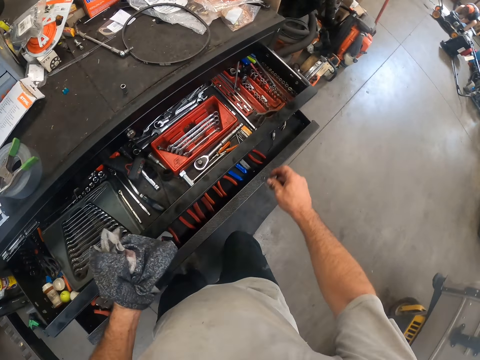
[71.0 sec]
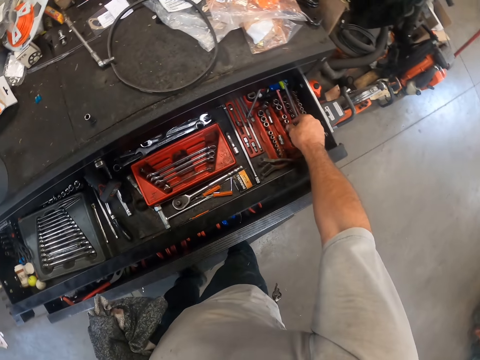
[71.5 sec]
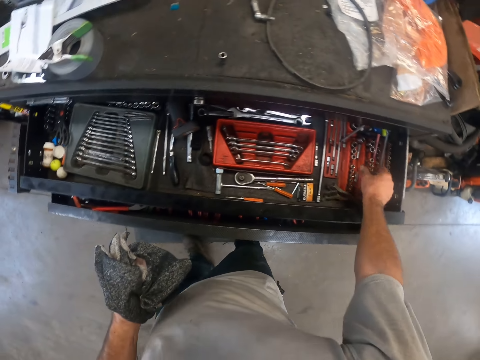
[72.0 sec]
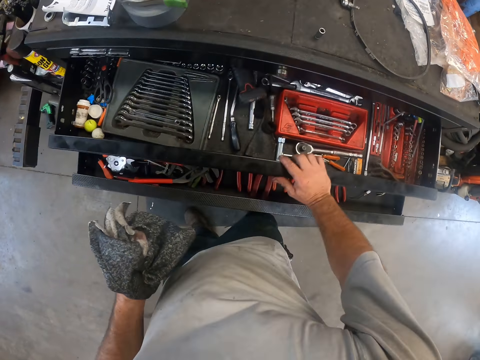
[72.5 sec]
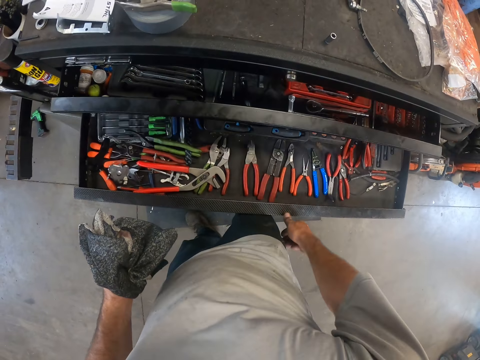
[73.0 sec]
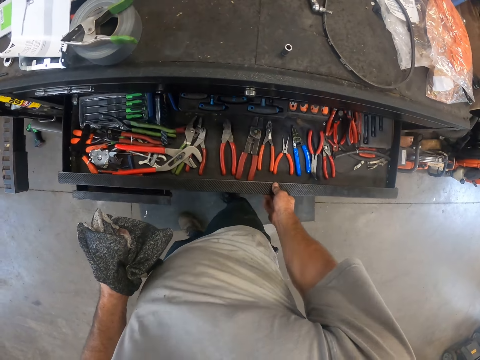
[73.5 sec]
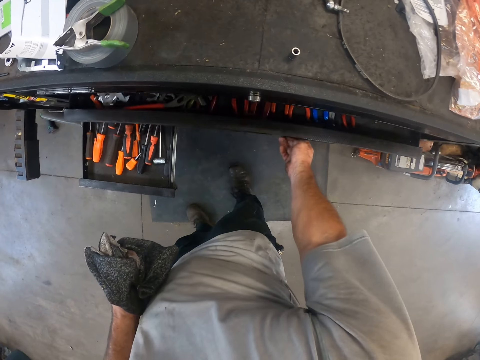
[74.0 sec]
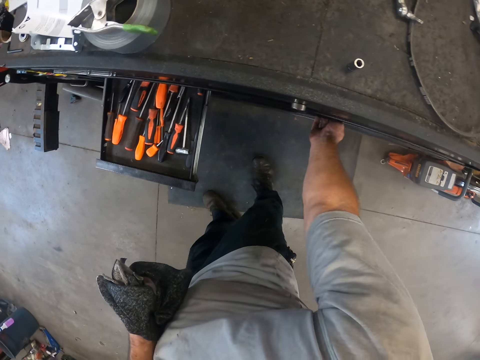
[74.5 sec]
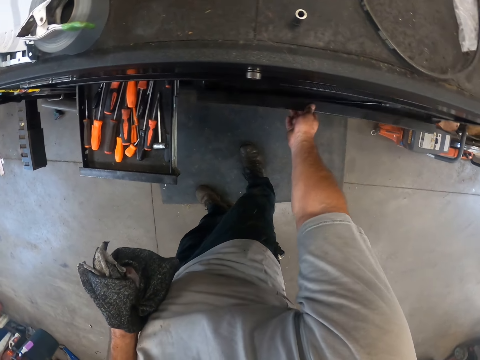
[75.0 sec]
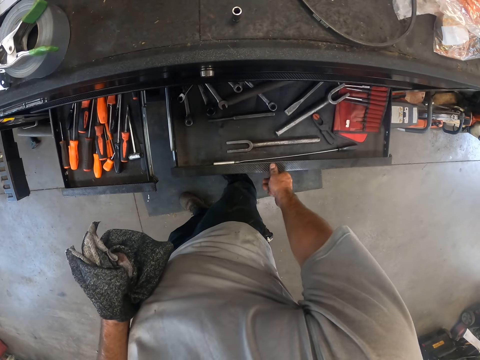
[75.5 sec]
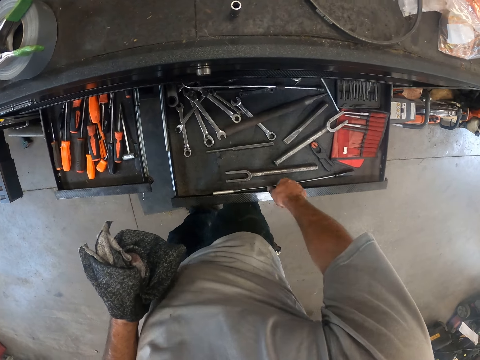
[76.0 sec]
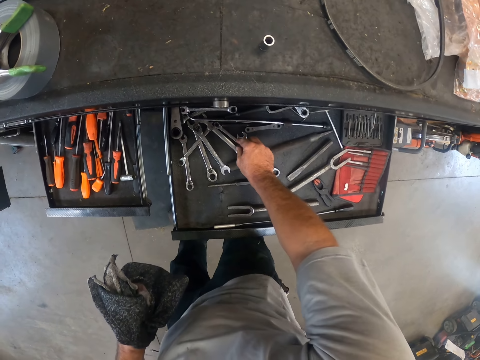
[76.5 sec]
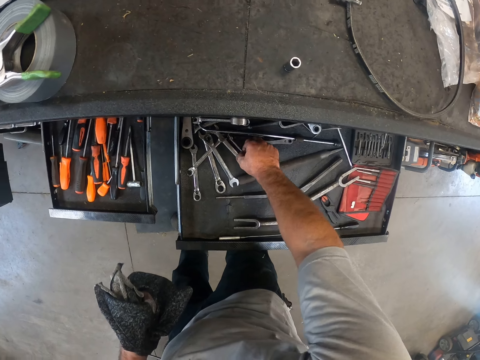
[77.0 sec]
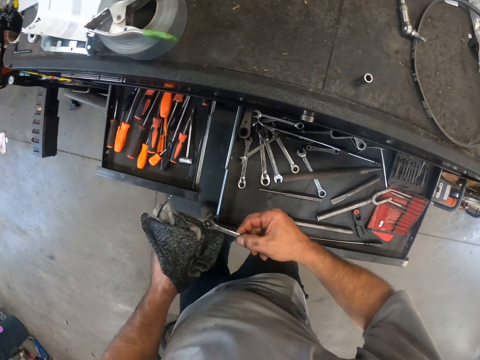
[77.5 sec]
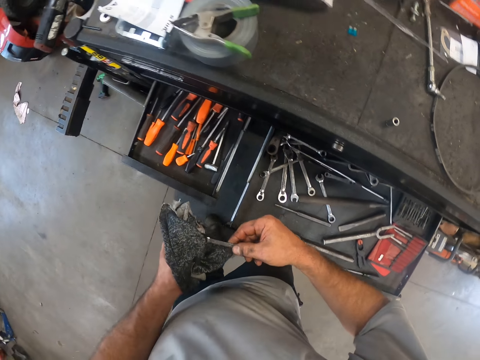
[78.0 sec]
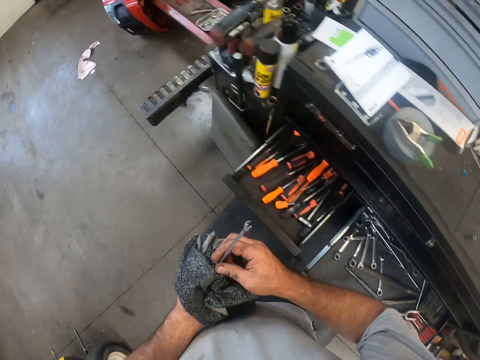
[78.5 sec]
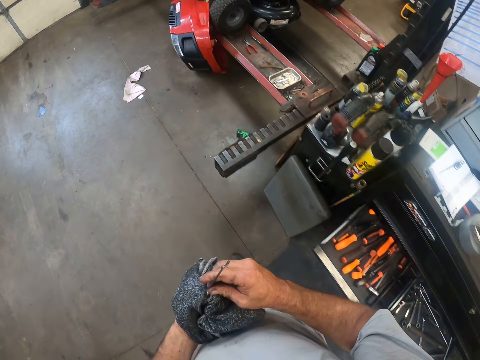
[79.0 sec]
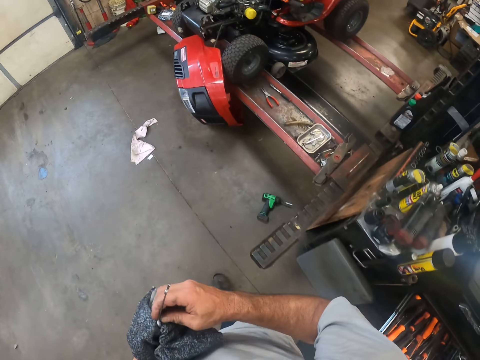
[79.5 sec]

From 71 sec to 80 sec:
The camera wearer drops the wrench tube in the drawer with his right hand. He closes the drawers with his right hand. He pushes the drawer of the tool box. He opens a drawer with his right hand. He picks a spanner from the drawer with his right hand. He cleans the spanner with the cloth in his left hand. He holds the spanner with the other hand. He walks towards the lawn mower.

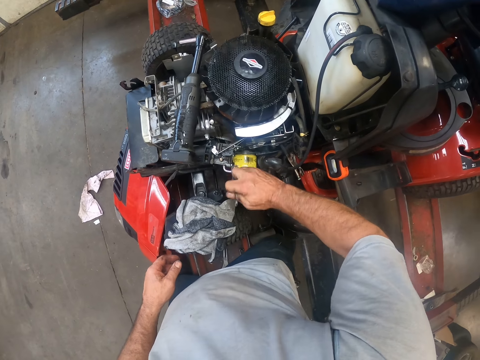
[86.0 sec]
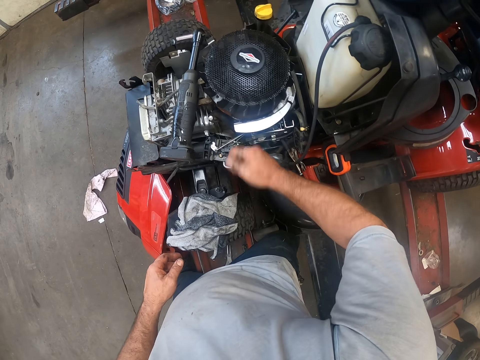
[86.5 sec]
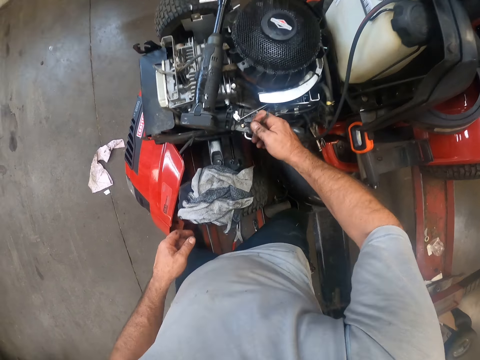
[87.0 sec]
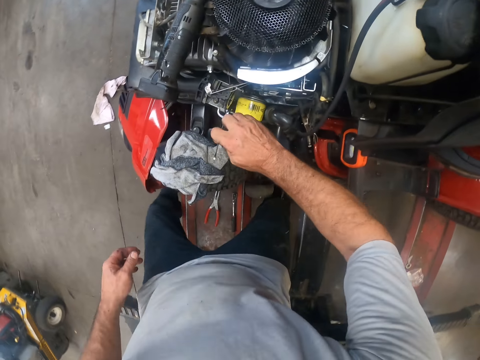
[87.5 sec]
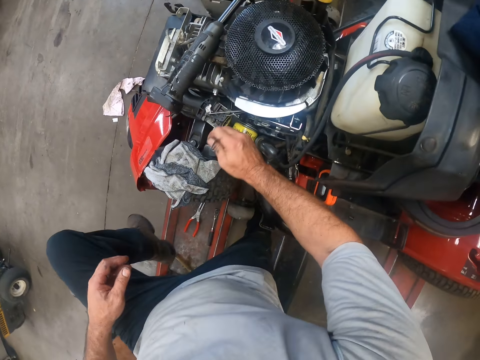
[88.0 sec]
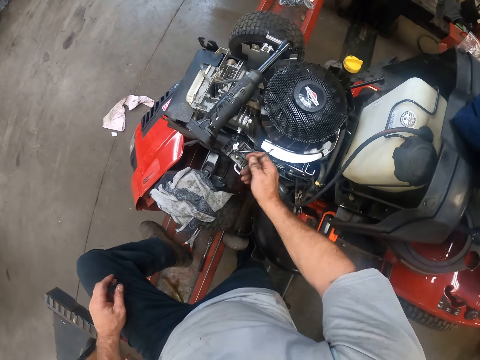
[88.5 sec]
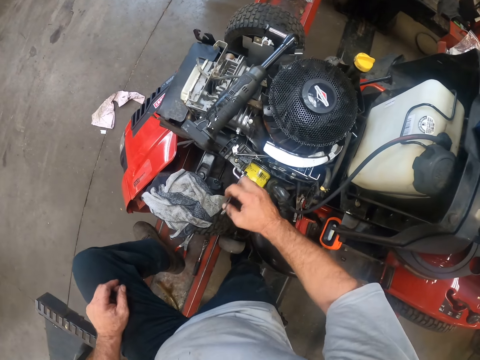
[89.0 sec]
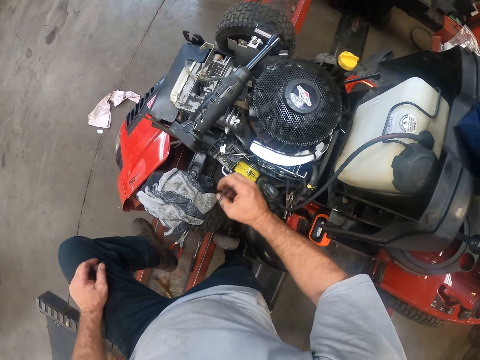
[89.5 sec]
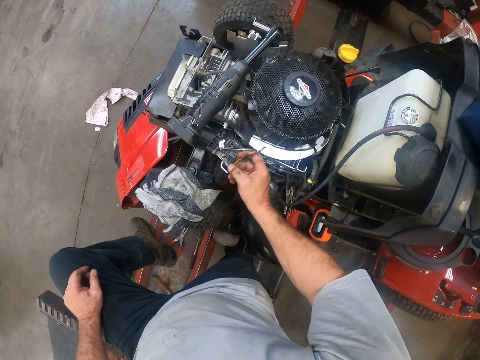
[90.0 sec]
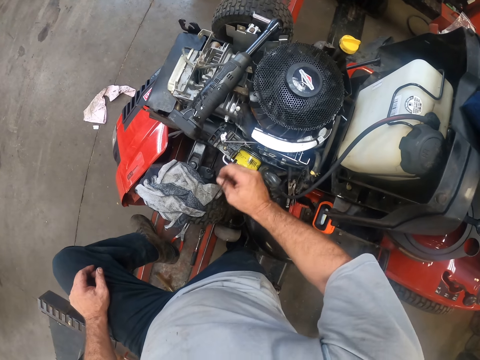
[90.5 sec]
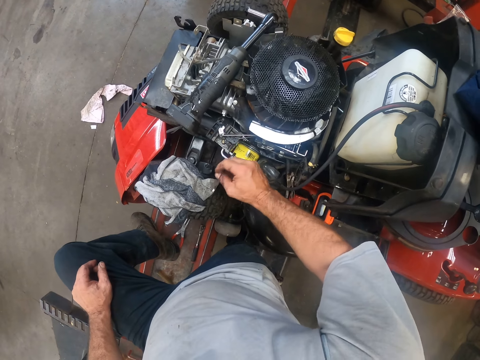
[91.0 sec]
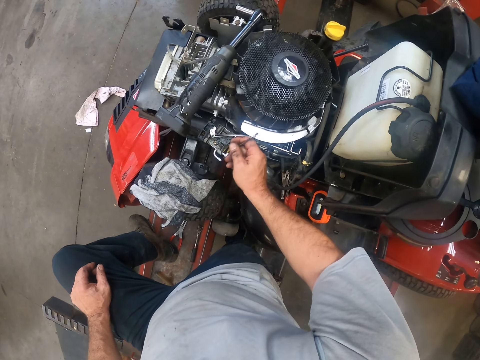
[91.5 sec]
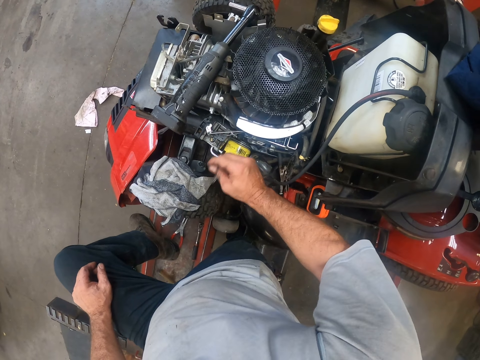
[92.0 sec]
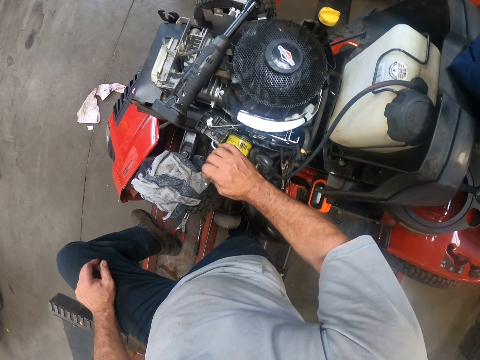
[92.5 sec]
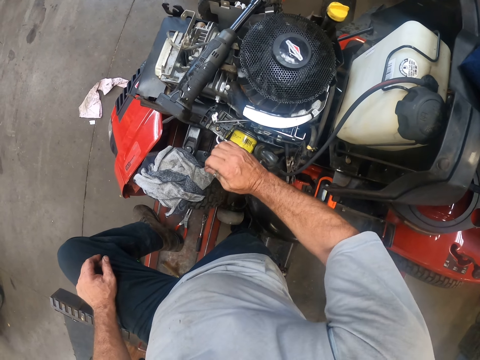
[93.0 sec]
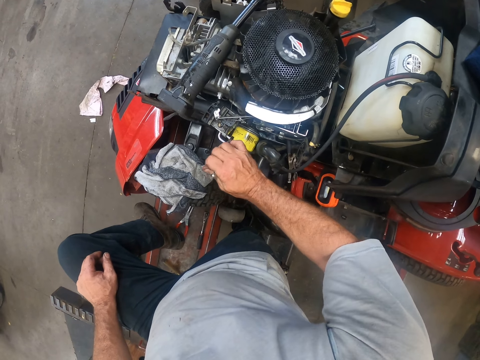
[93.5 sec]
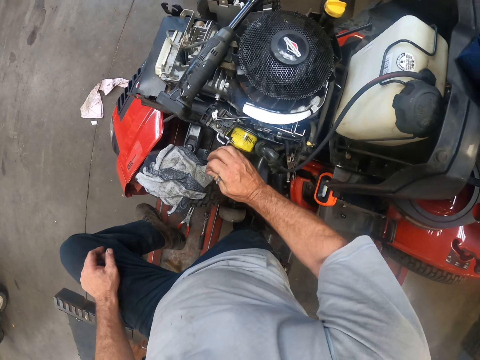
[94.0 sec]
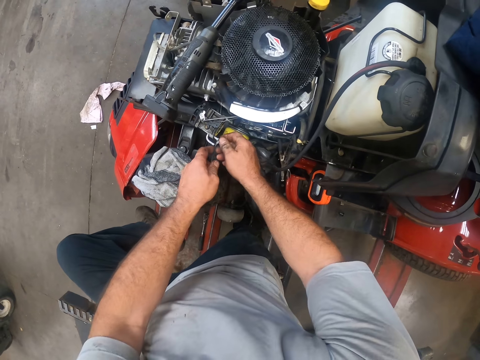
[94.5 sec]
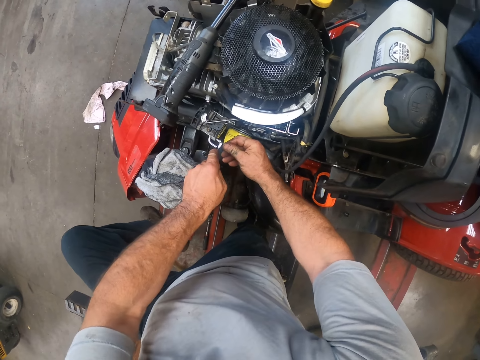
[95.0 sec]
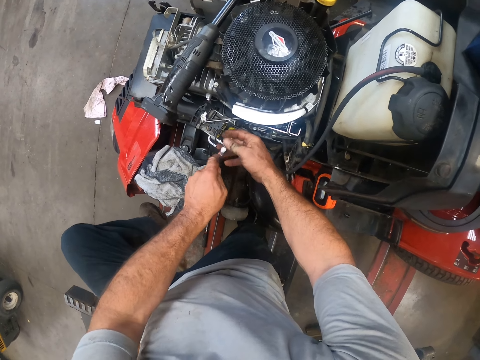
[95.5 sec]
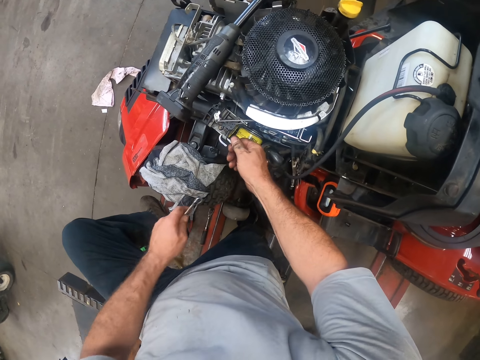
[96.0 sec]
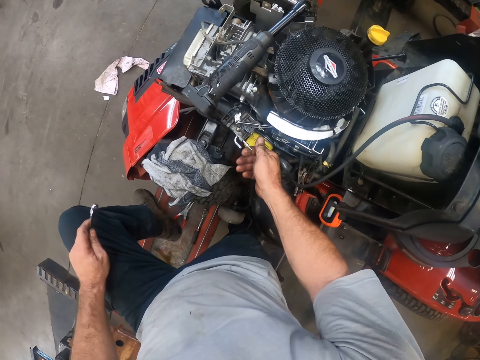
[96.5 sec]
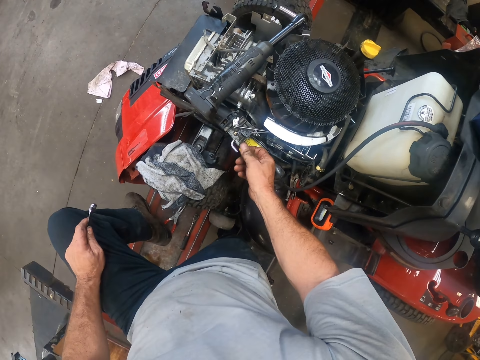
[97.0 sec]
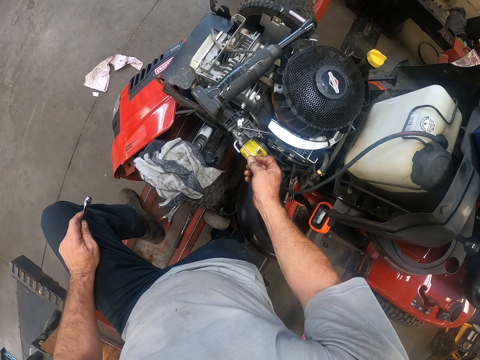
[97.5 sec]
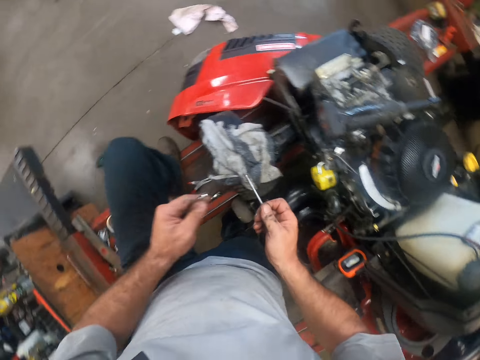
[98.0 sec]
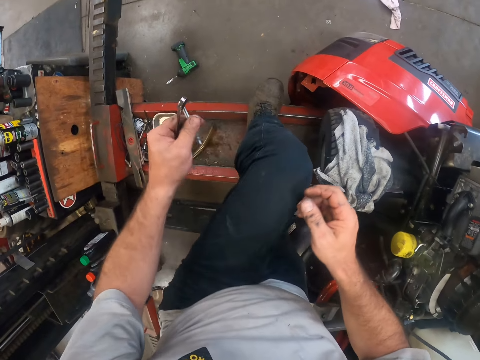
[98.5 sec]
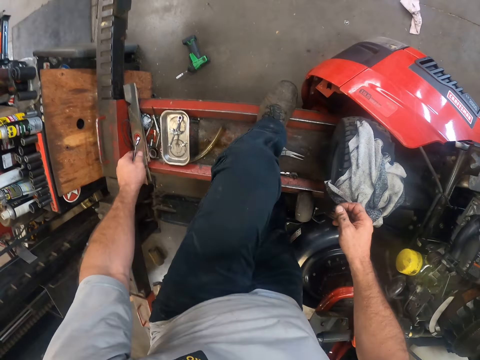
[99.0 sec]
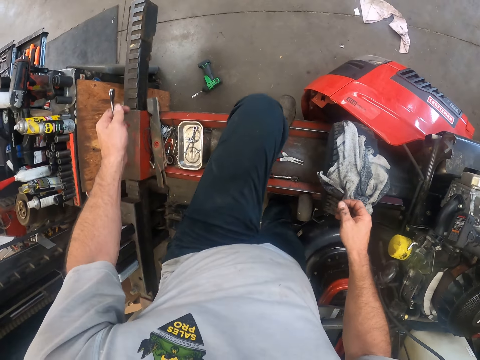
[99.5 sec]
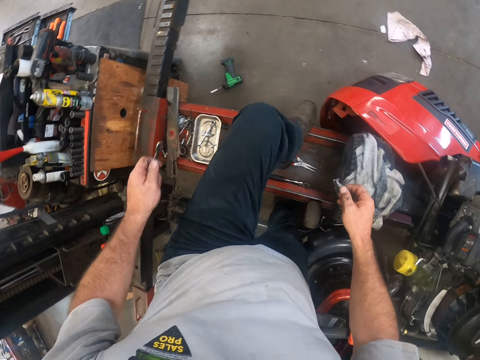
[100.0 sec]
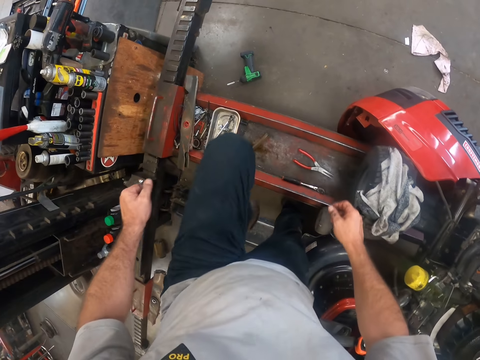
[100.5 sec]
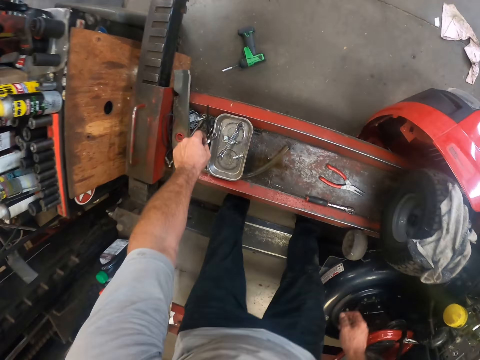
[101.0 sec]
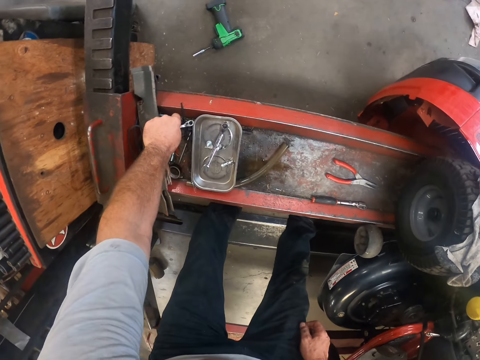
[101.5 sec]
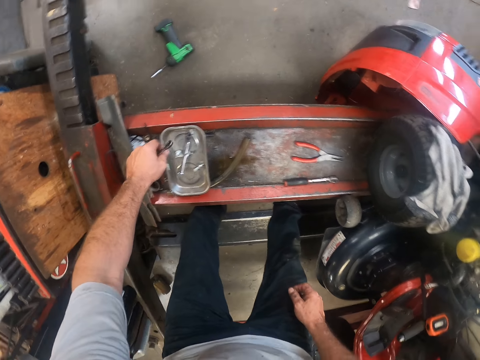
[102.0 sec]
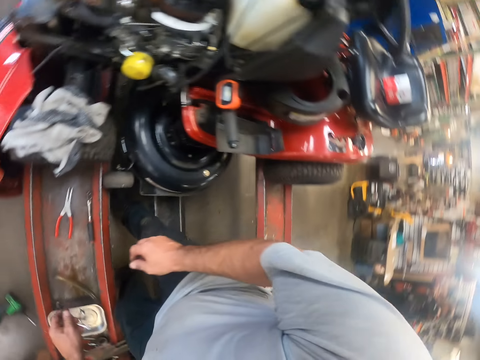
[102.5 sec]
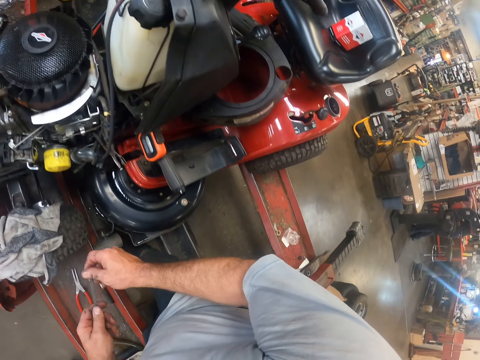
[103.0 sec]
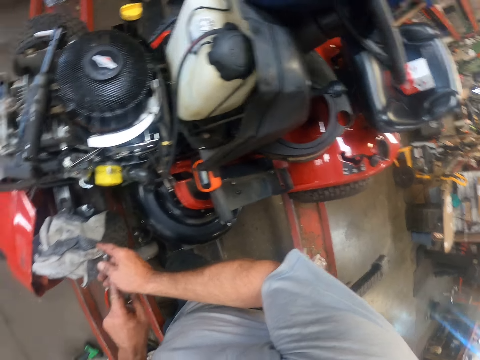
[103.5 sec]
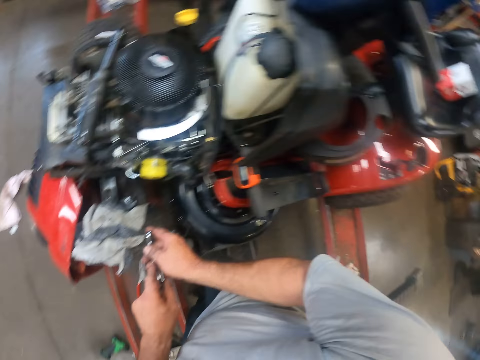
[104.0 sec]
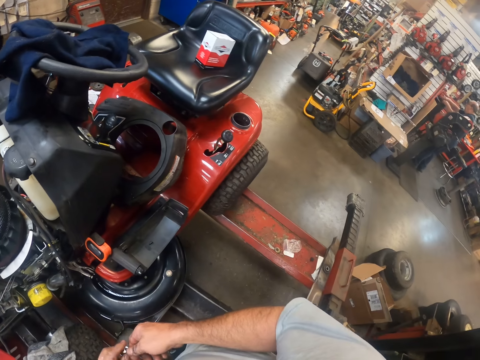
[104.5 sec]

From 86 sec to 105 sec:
The camera wearer lifts the left leg. He rests the leg on the vehicle. He removes his hand from the spanner. He holds the spanner with both hands. He removes the spanner from the screw on the lawn mower with his left hand. He removes the screw from the lawn mower with his right hand. He twists part of the engine. He rests his hand on the thigh. He passes the screw from his right hand to his left hand. He holds part of the engine with the other hand. He drops the screw on the floor with his left hand. He lowers the left leg. He picks something. He touches the rail with his left hand. He drops the object on the tray. He touches the spanner. He adjusts the spanner with his hands.
